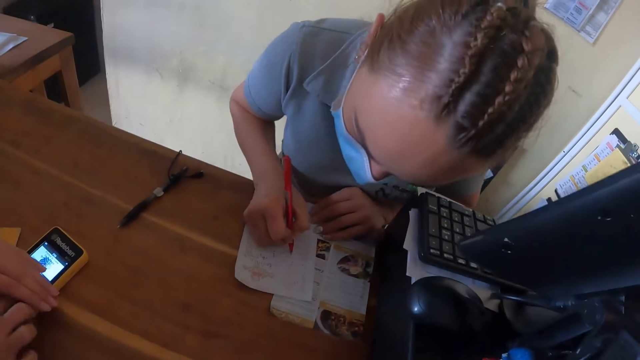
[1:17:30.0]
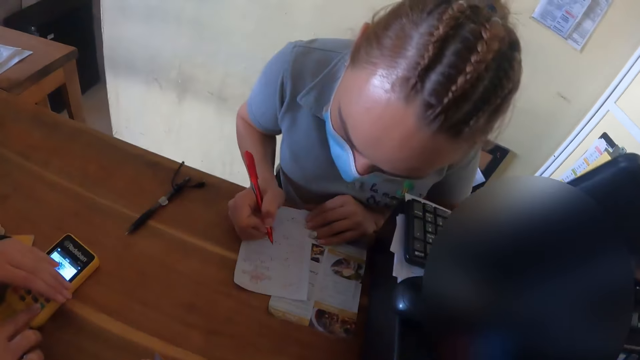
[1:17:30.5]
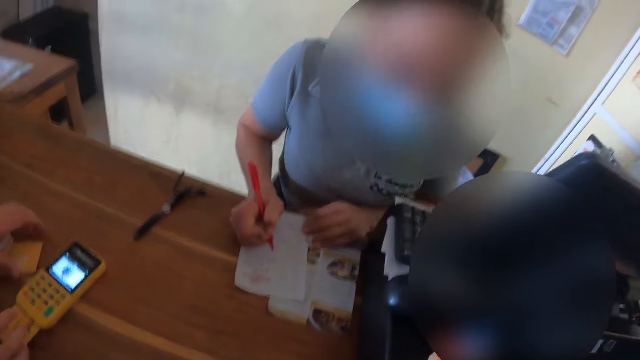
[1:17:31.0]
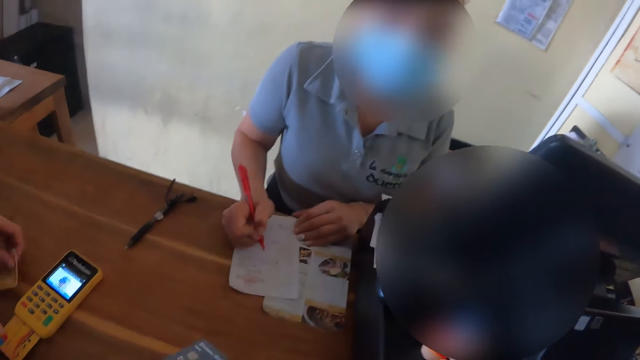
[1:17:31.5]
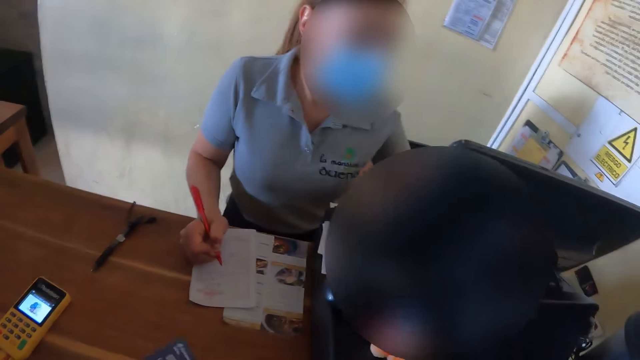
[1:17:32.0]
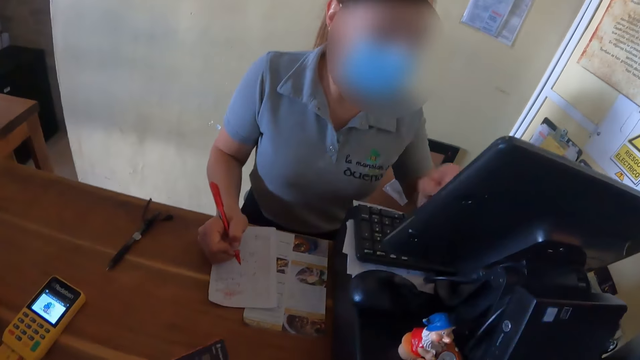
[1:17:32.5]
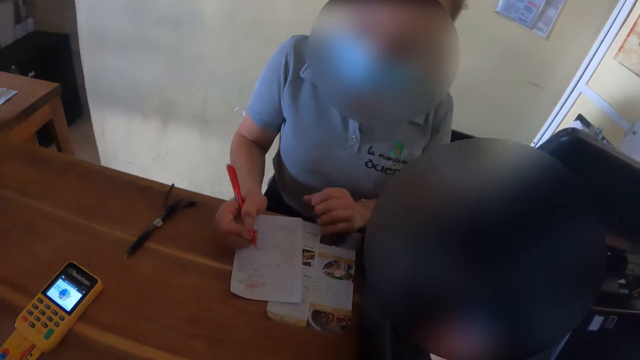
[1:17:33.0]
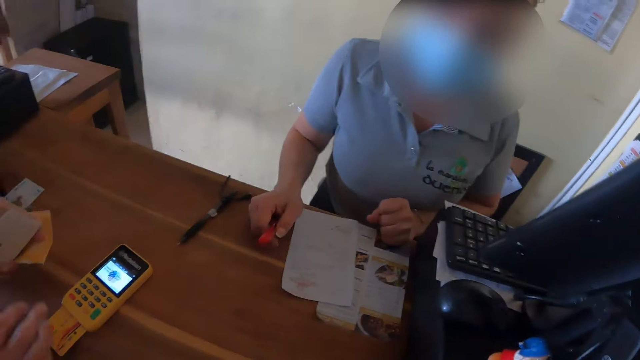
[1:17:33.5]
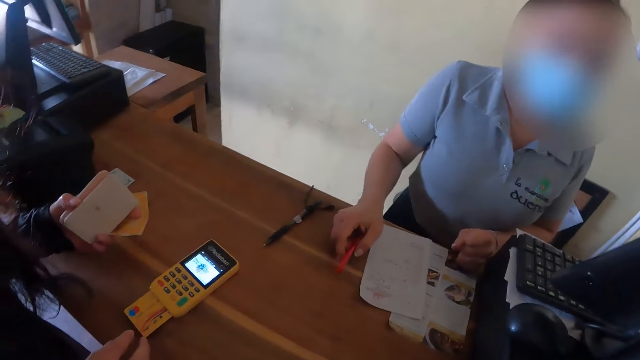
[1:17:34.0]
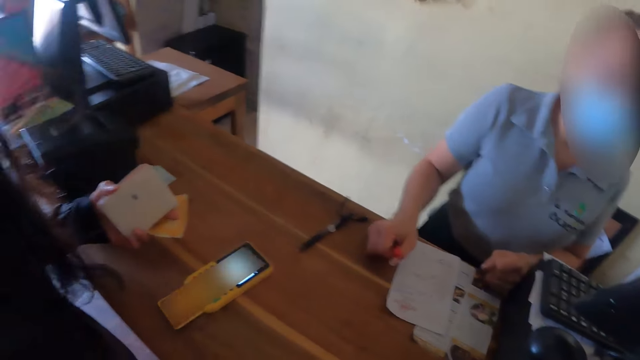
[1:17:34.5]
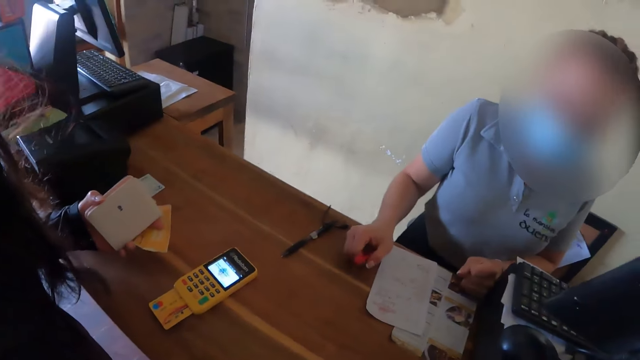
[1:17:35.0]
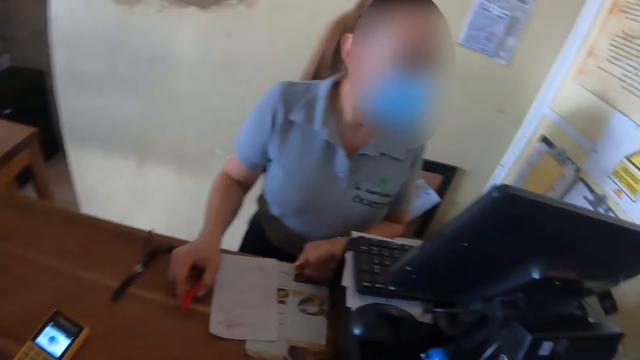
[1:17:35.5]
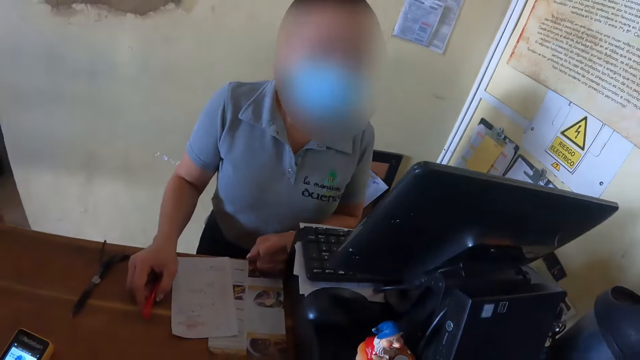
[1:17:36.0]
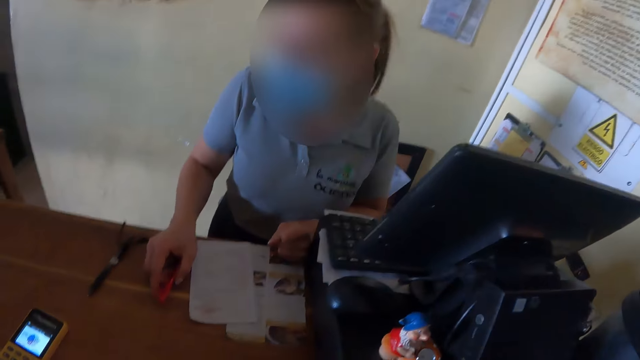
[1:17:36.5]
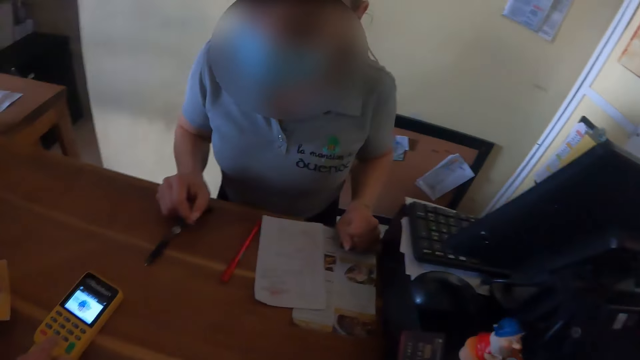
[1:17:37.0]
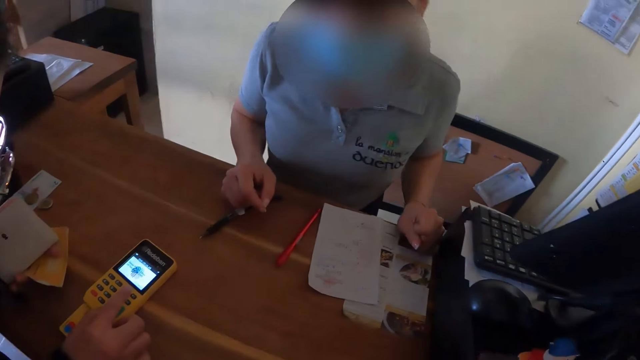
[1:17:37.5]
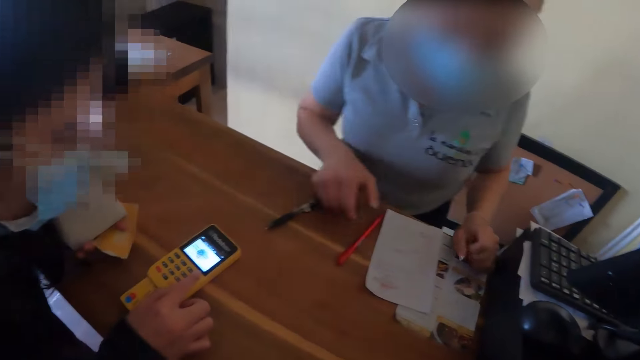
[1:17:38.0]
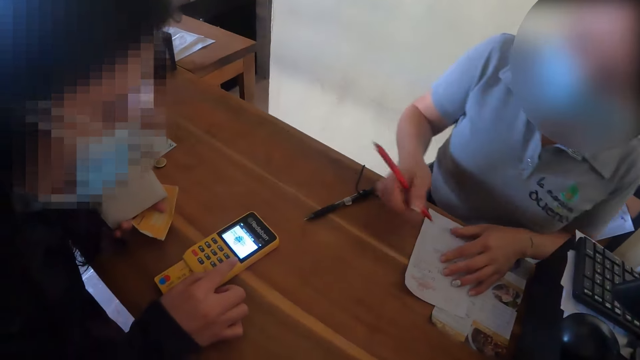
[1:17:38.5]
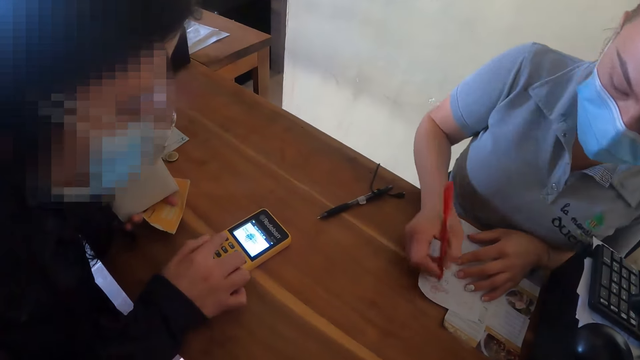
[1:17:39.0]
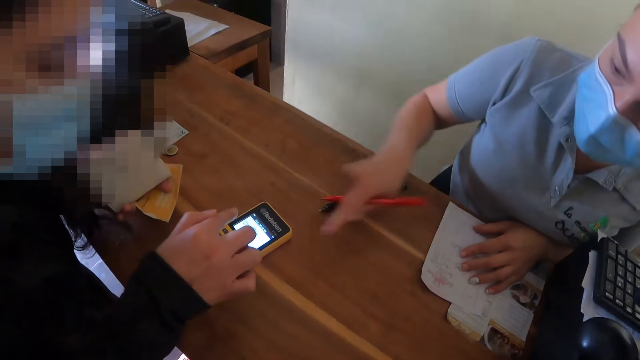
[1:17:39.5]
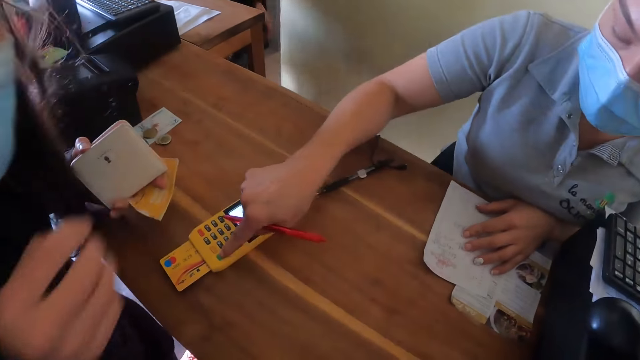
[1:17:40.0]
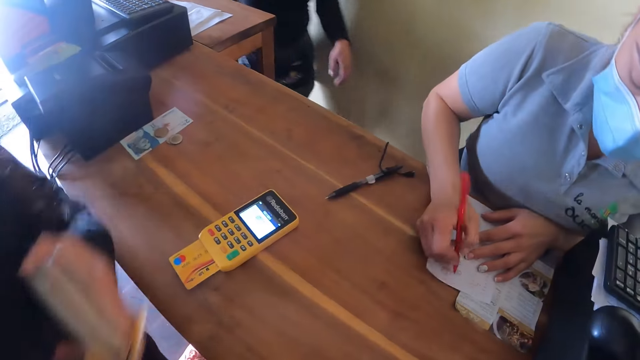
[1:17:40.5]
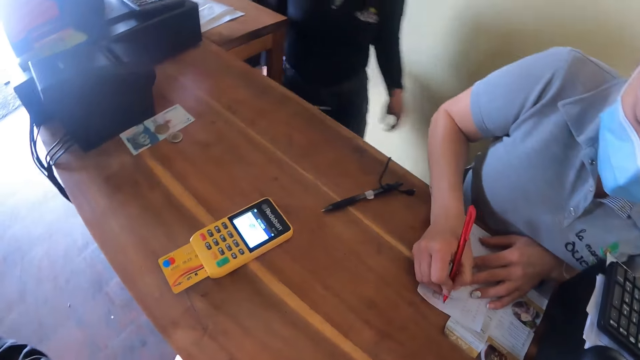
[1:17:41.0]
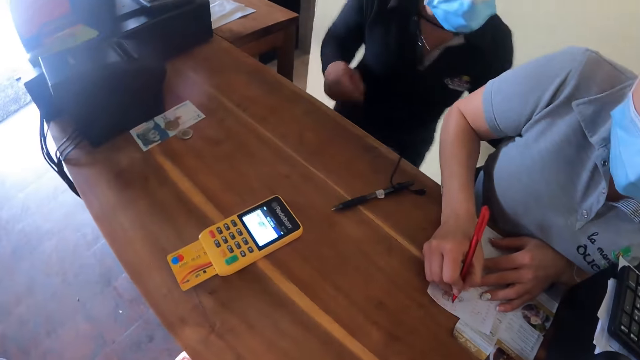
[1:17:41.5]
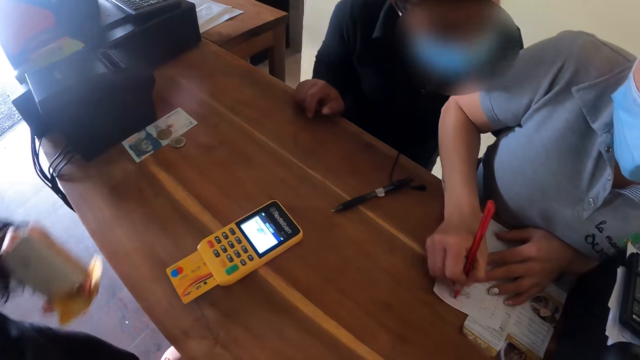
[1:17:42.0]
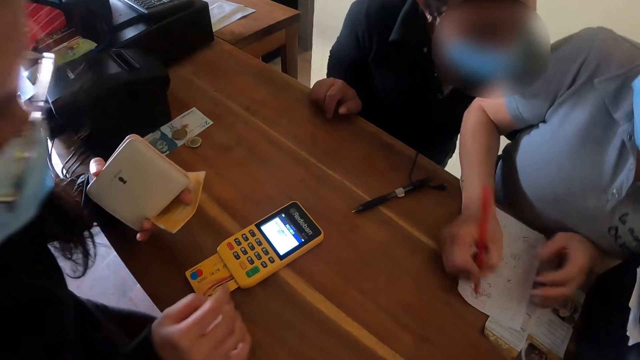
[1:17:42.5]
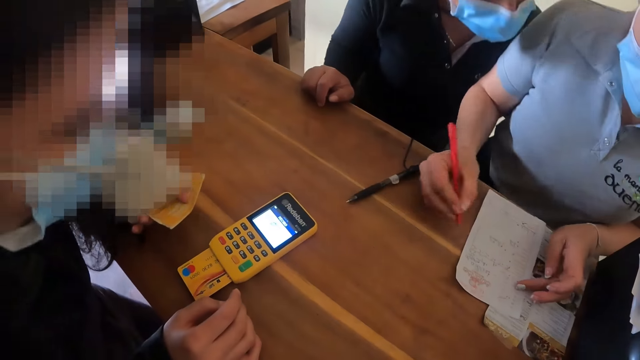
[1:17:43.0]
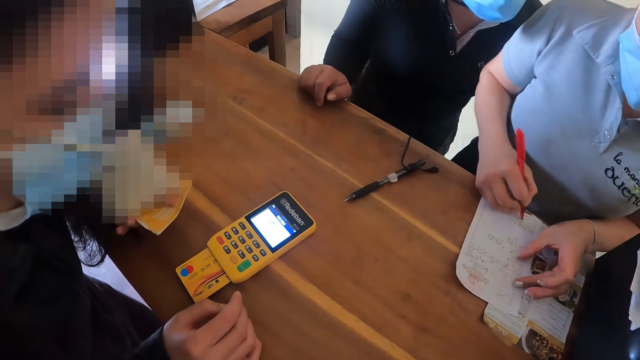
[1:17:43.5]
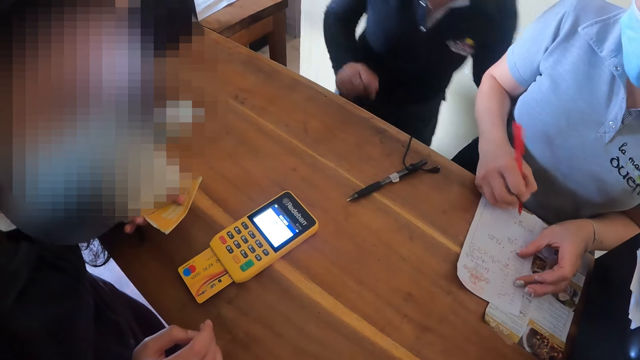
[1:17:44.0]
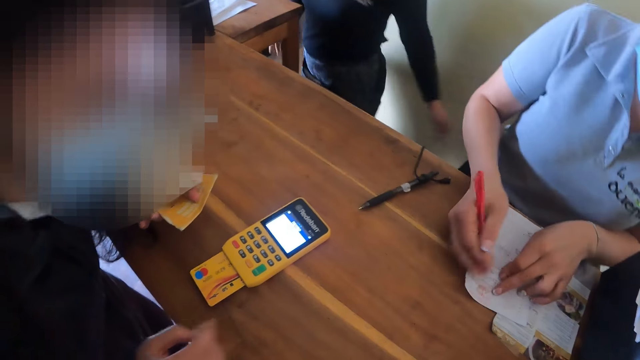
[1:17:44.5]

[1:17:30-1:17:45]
A woman writes on a paper. Another woman picks up a paper. The camera wearer picks up a paper. The first woman puts a pen on the counter. She picks up the pen from the counter. The camera wearer picks up a pen. The first woman operates the credit card machine. The camera wearer presses the card machine. The first woman writes on the paper.

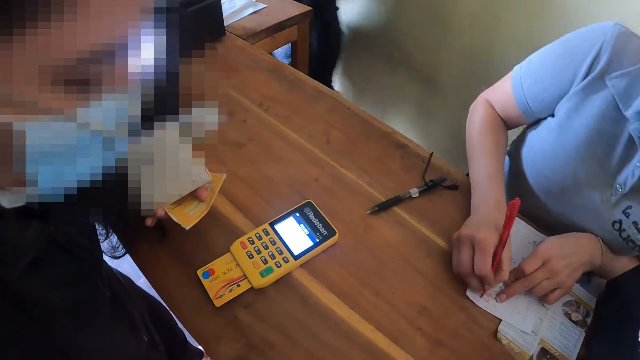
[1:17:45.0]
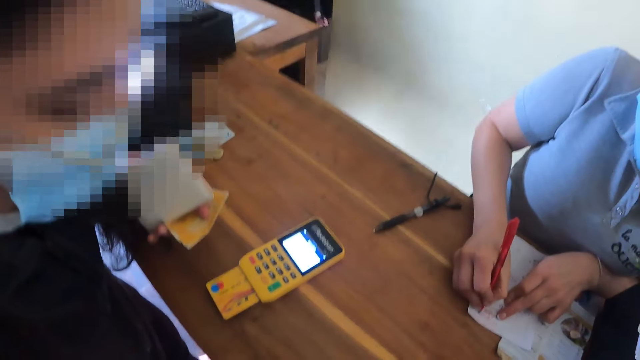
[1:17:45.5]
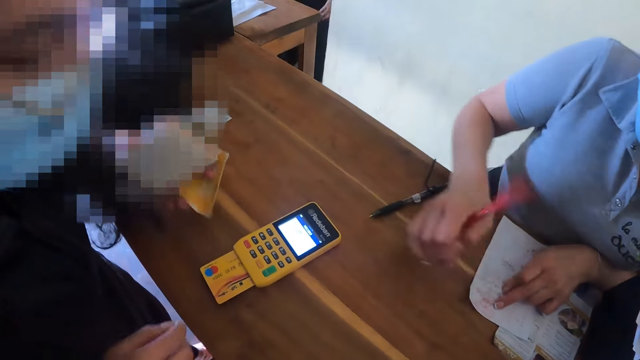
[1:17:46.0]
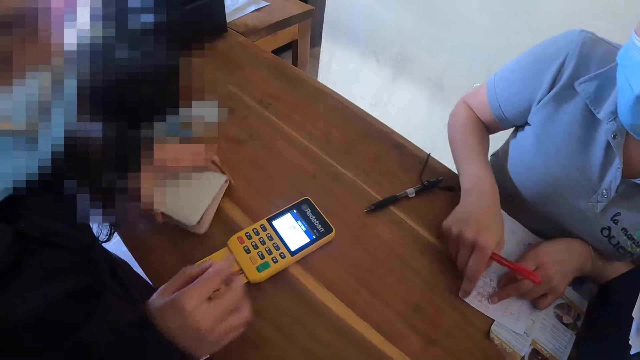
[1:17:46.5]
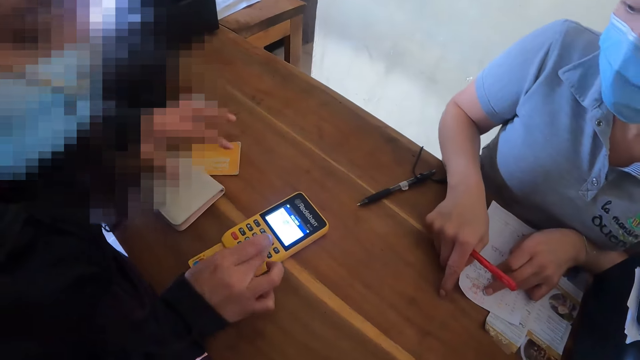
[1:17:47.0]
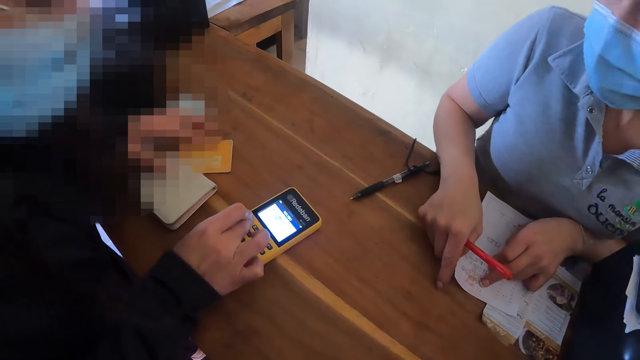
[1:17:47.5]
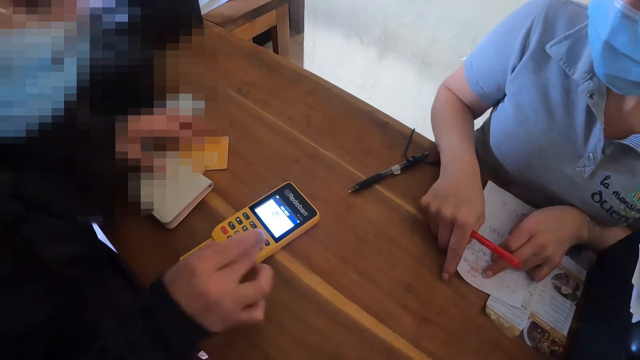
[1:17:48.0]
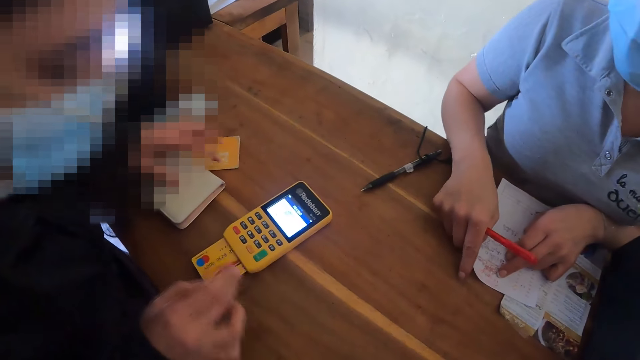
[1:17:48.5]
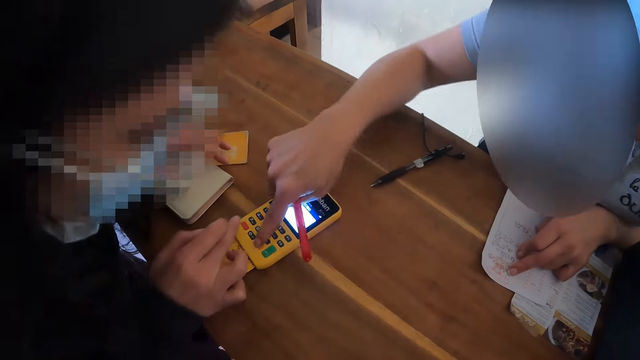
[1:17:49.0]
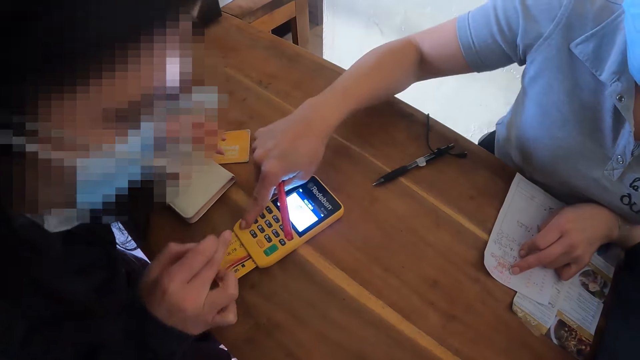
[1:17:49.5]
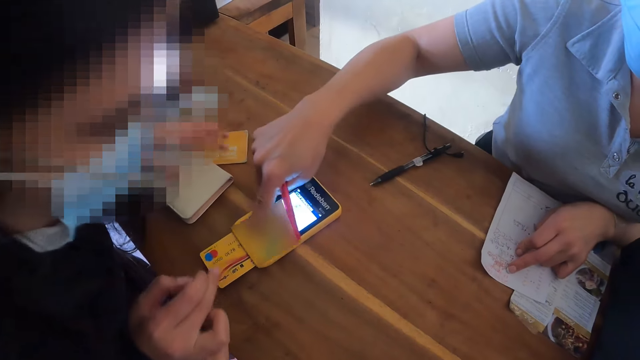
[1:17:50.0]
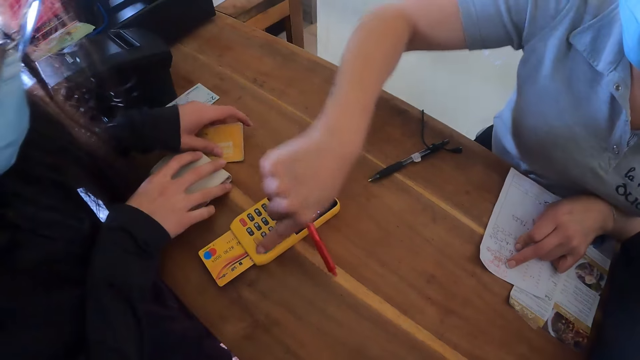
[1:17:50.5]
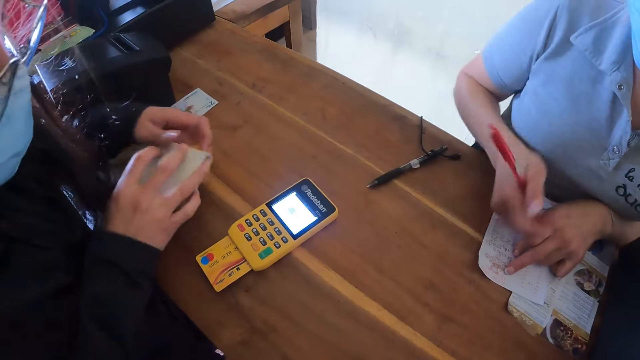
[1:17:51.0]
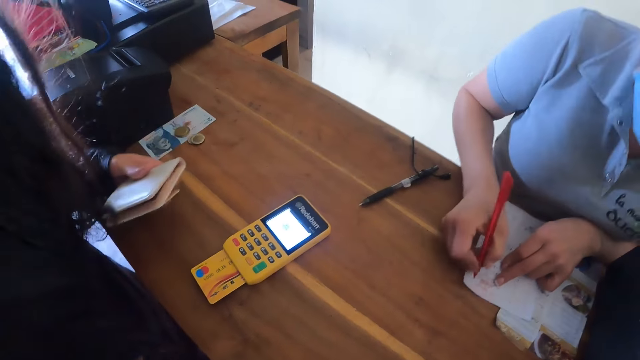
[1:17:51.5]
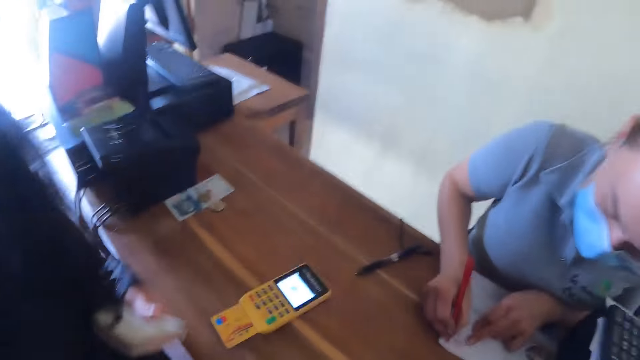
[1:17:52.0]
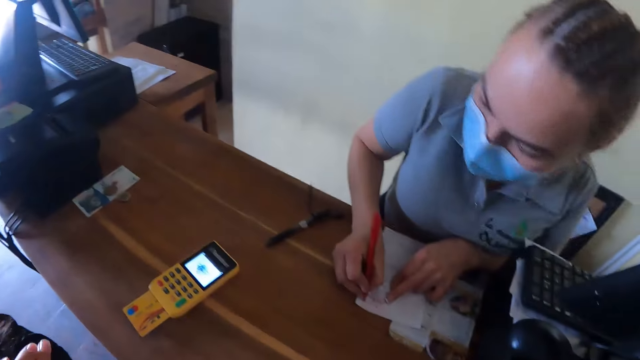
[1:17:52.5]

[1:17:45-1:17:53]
A woman operates a card machine. Another woman operates the credit card machine. The first woman picks up a wallet. The other woman writes on a paper.
